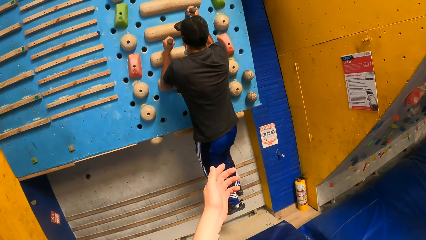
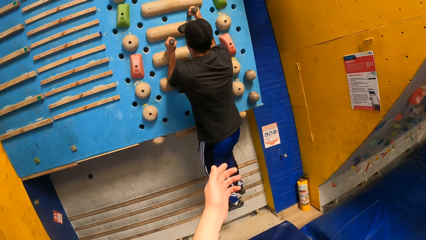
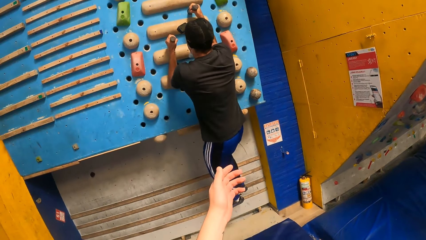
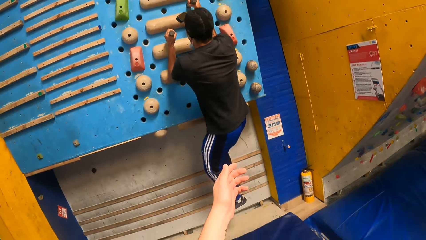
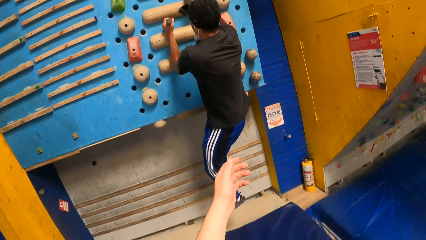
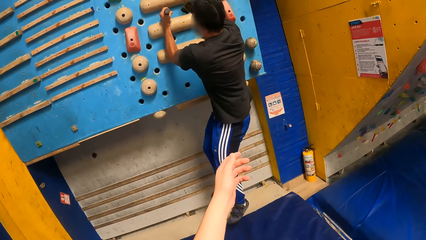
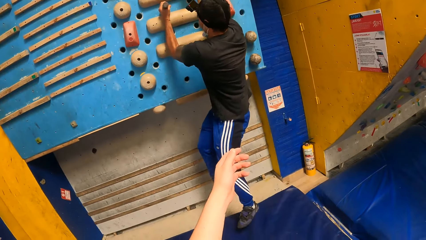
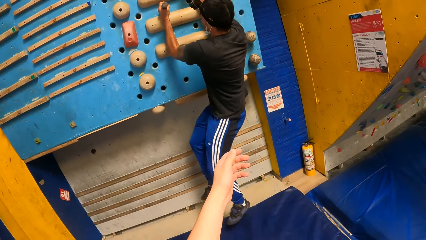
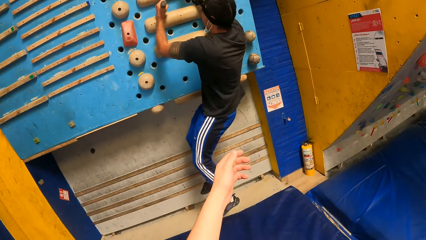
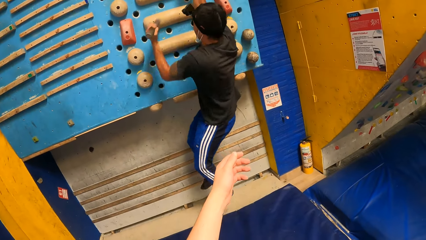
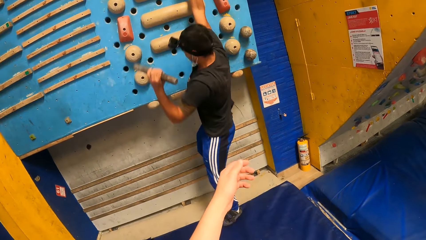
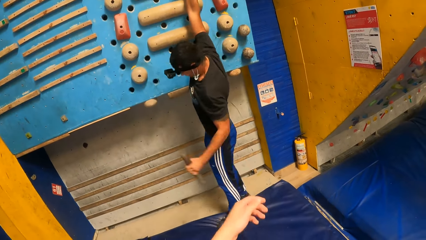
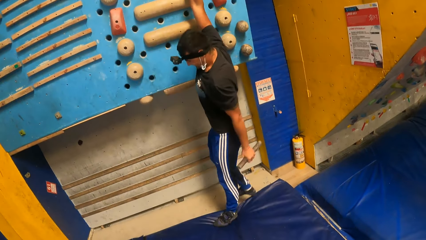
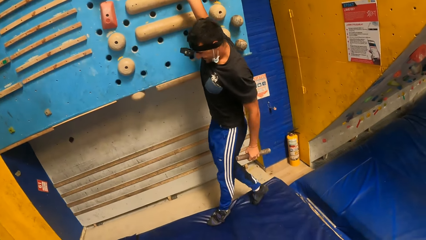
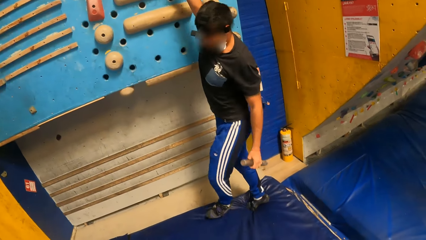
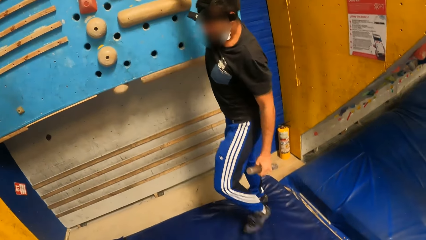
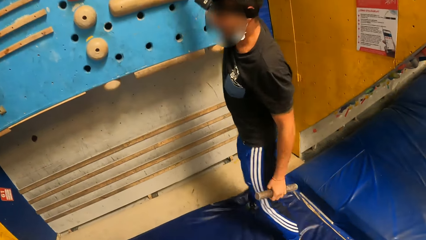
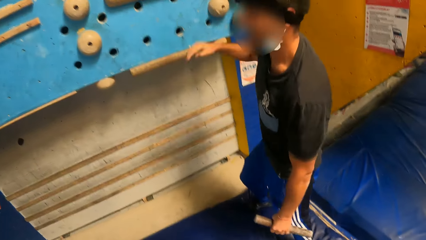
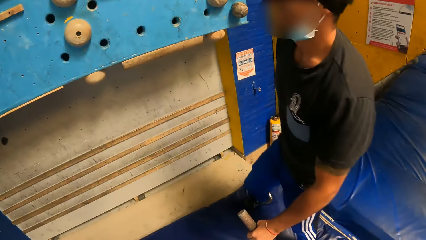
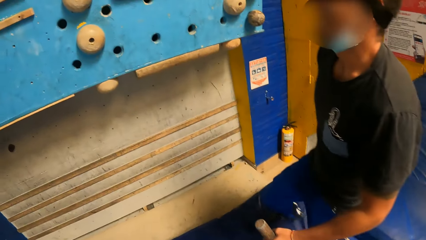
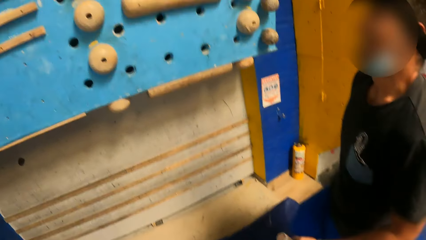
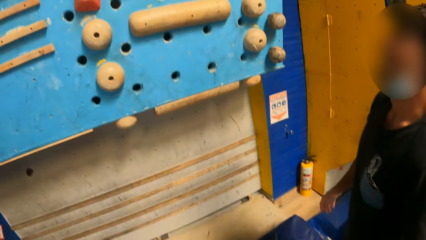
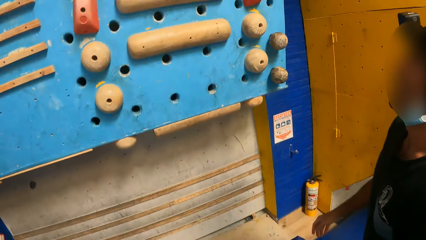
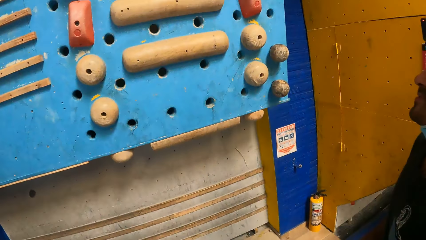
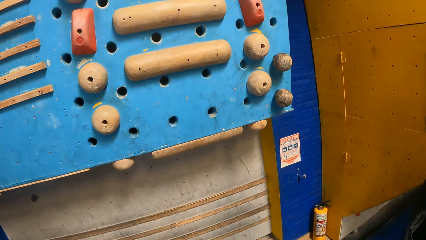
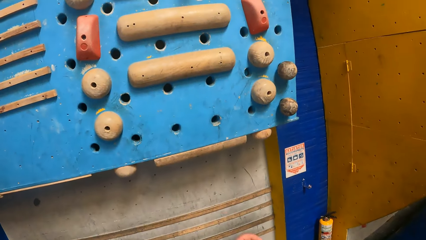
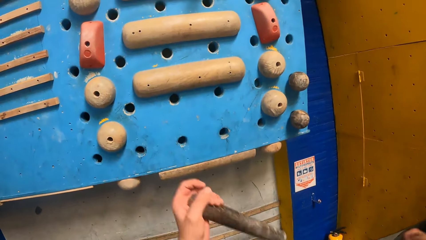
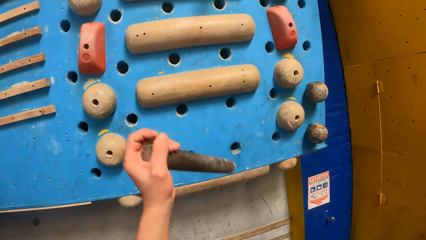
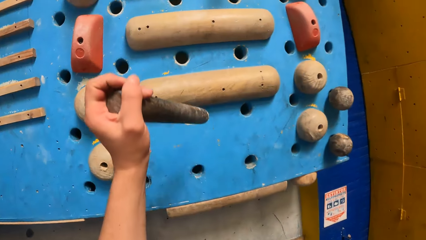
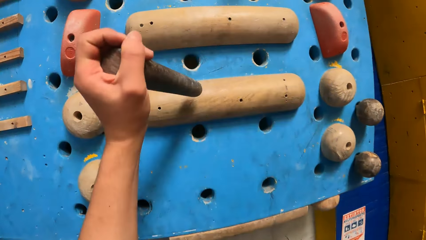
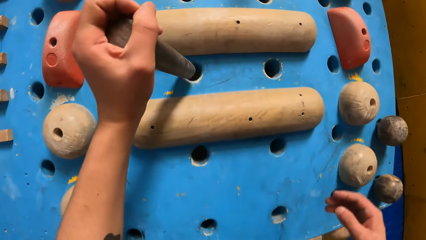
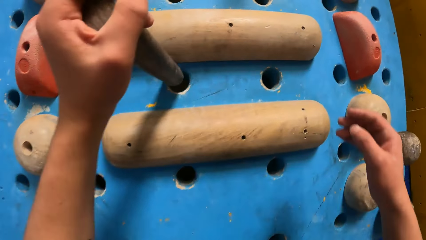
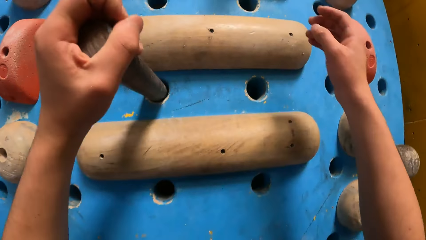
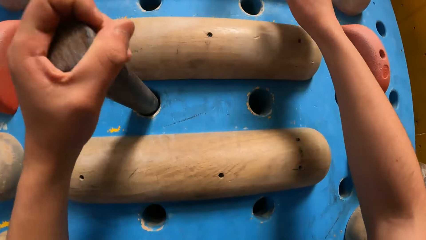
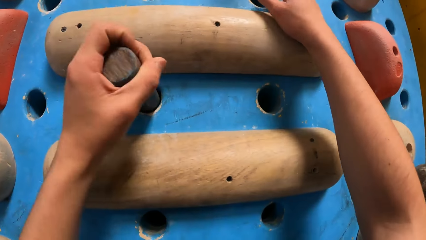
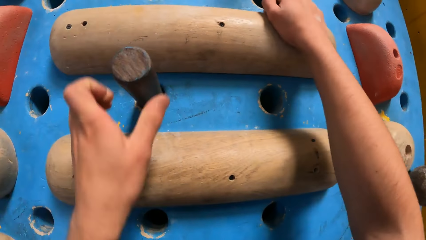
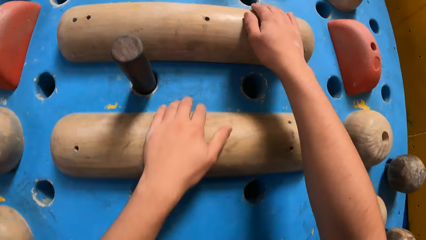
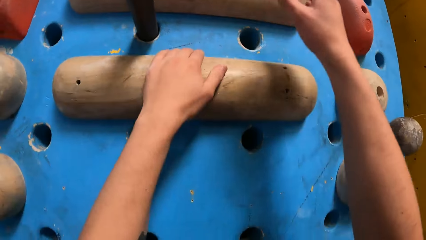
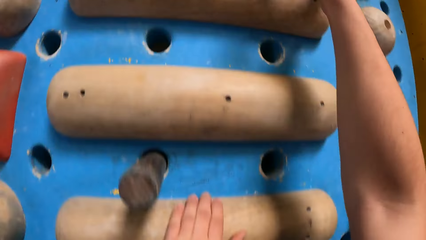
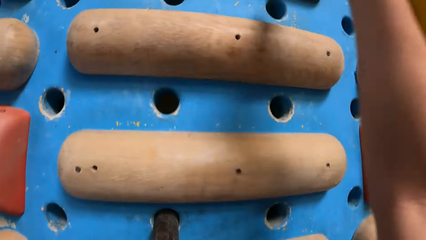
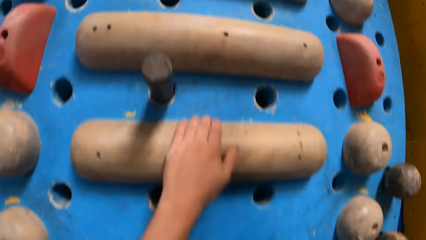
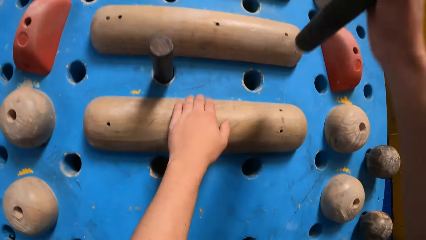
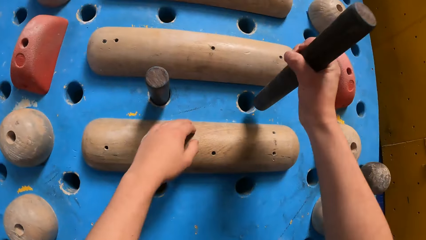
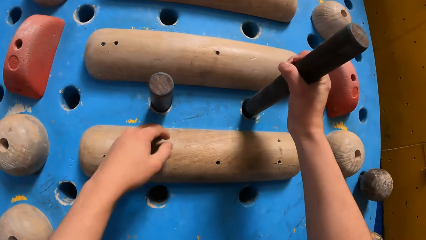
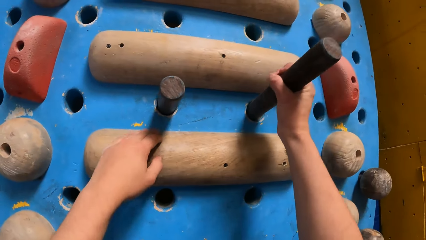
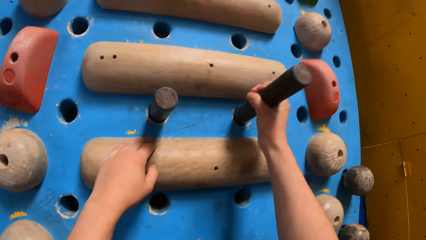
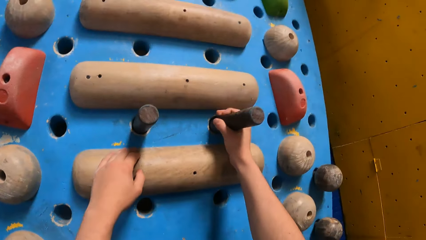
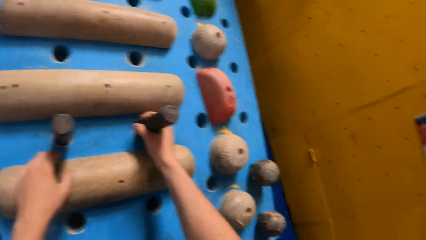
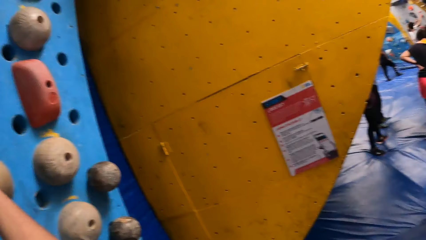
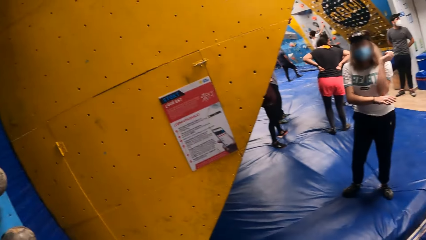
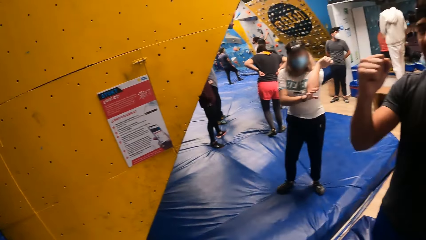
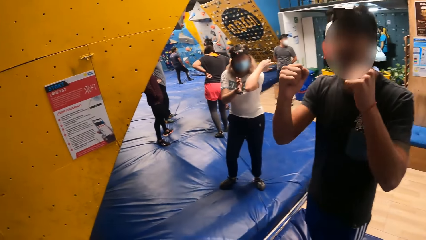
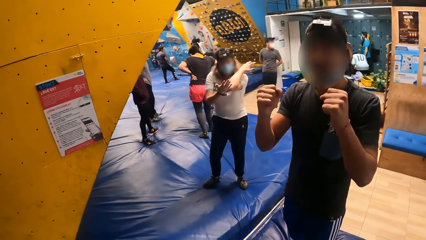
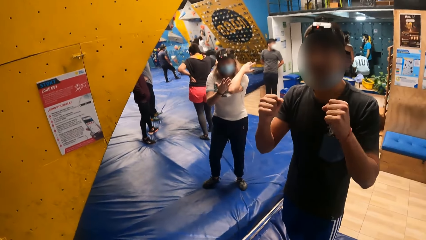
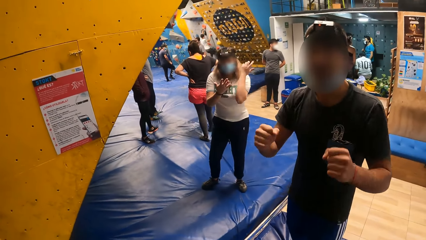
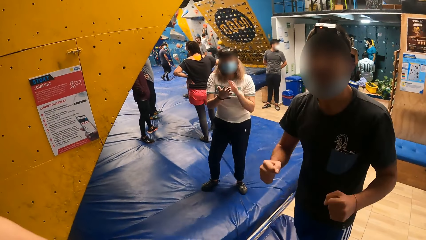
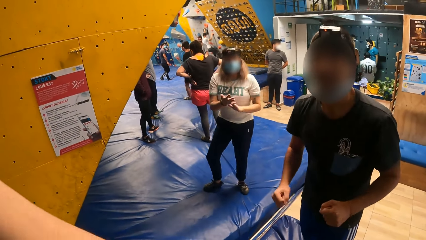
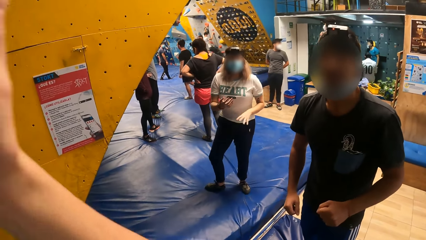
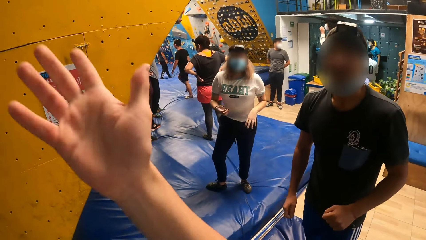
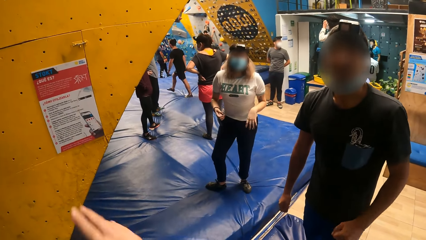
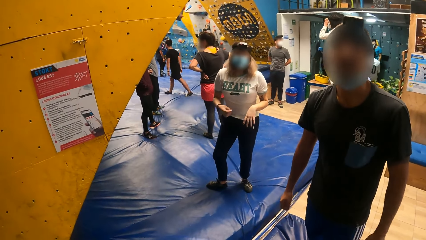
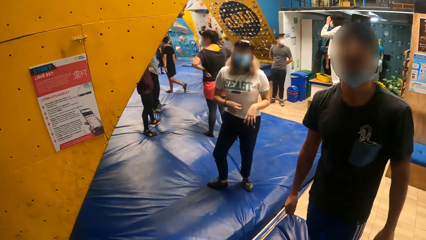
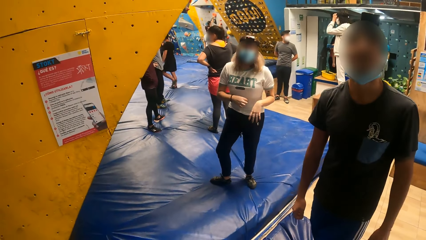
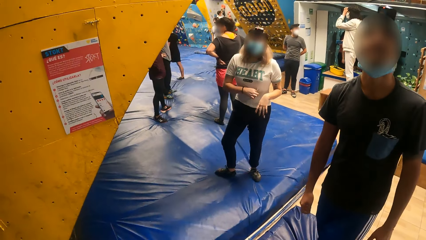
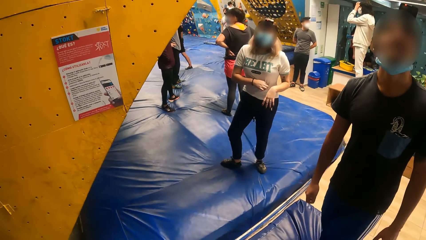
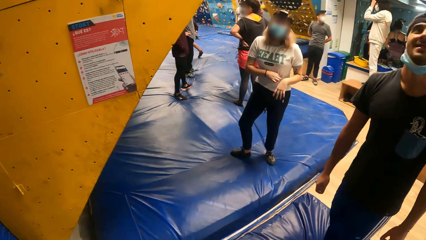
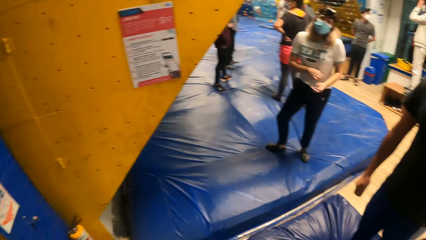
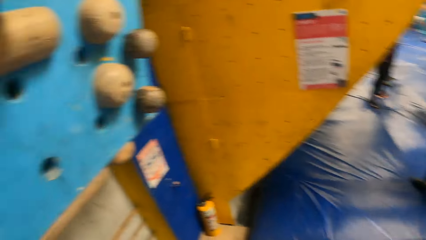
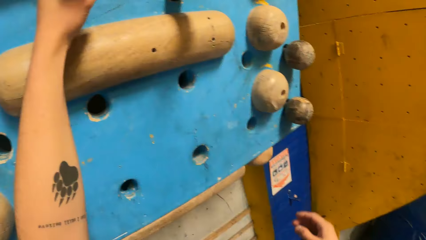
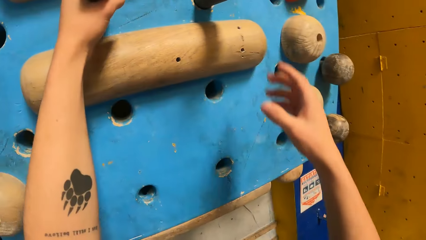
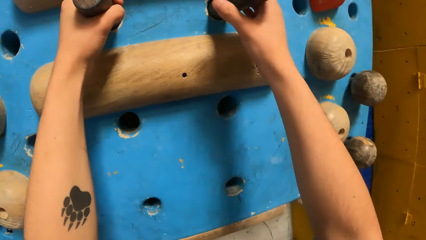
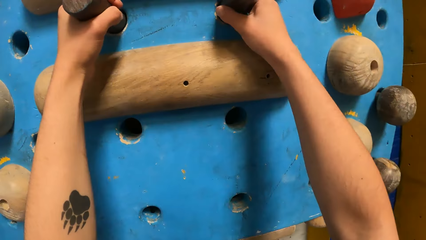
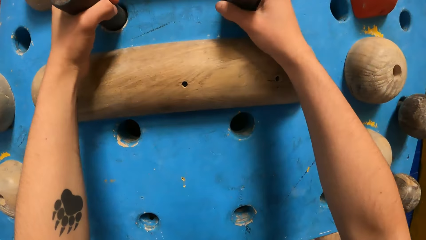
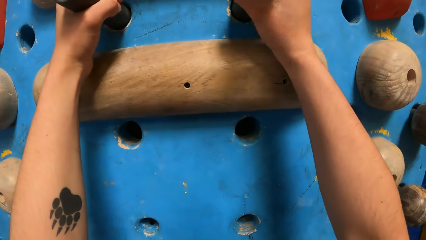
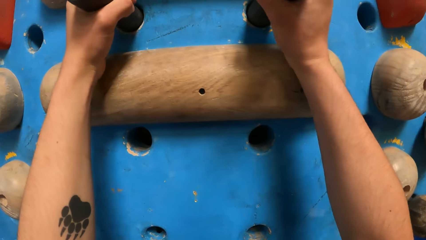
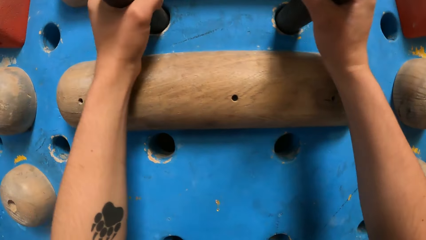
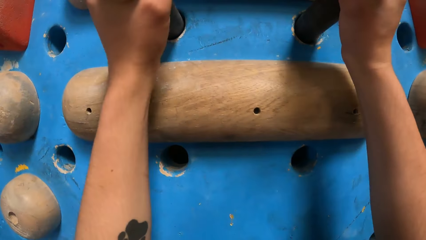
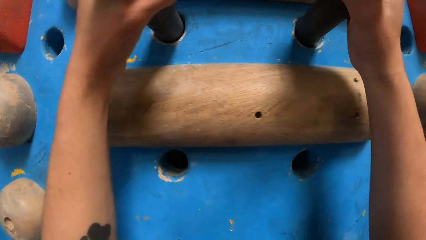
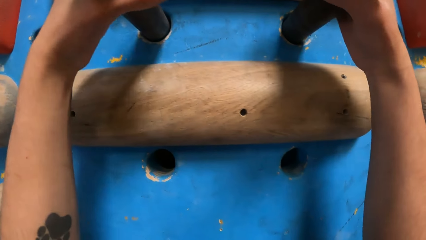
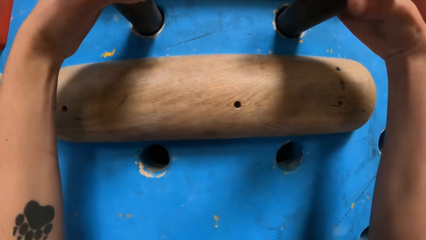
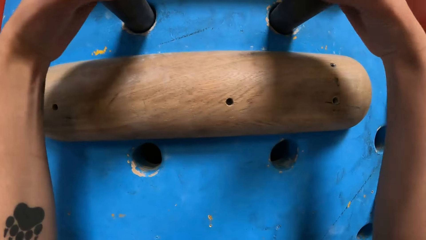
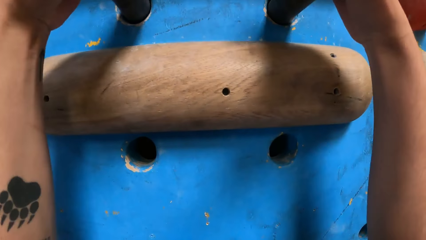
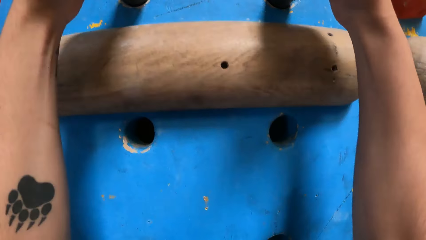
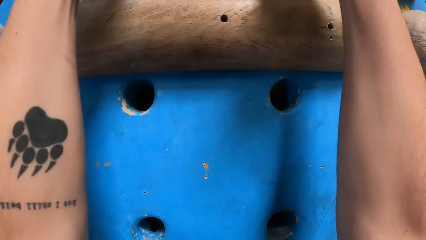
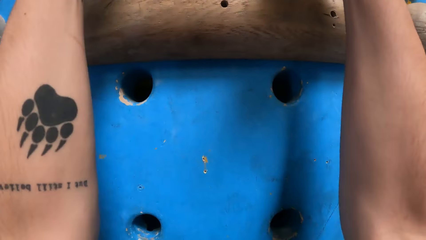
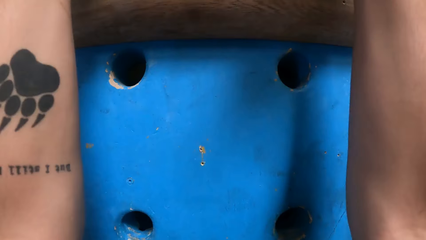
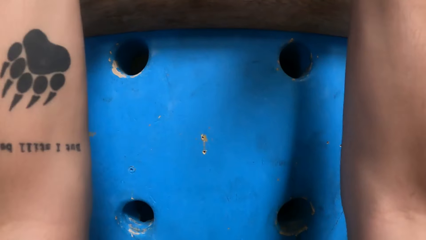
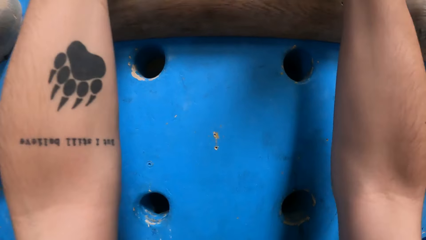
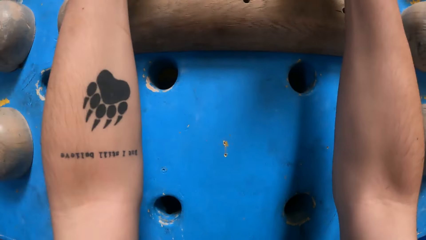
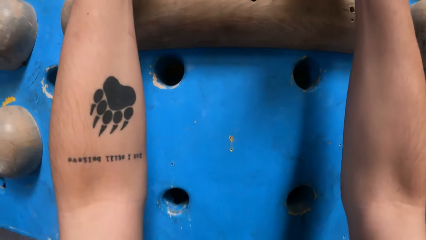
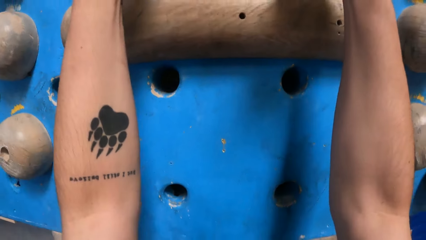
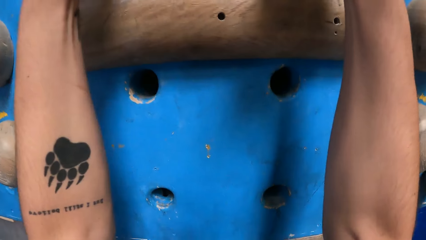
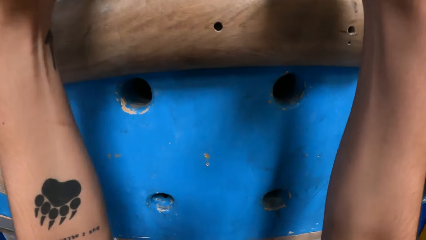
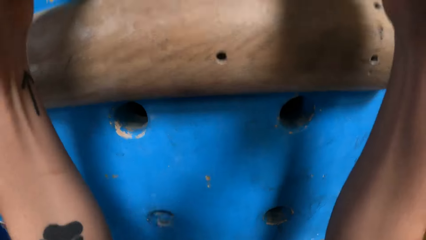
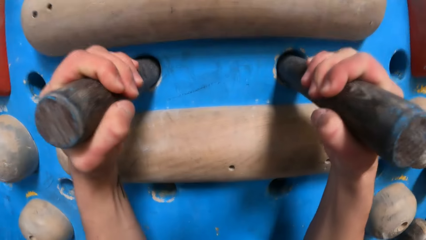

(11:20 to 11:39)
The camera wearer stares at a man's activity. The man jumps down. The camera wearer places a piece of wood on the hole. They pick a piece of wood from the wall. They place the piece of wood on the hole. They turn around the wall. They climb the climbing wall.
